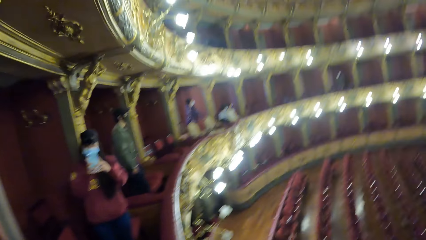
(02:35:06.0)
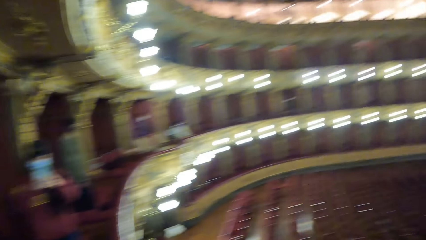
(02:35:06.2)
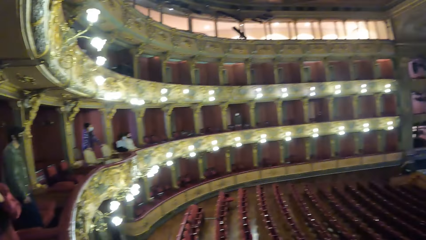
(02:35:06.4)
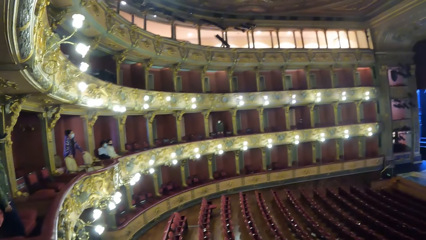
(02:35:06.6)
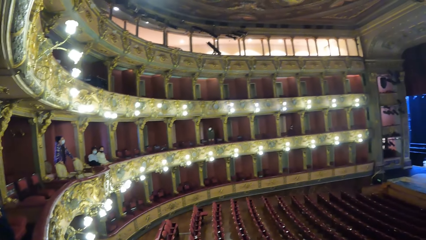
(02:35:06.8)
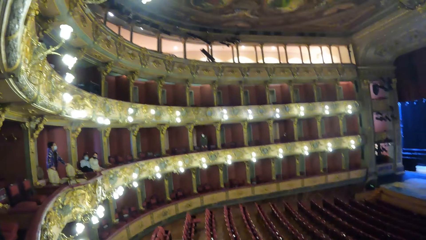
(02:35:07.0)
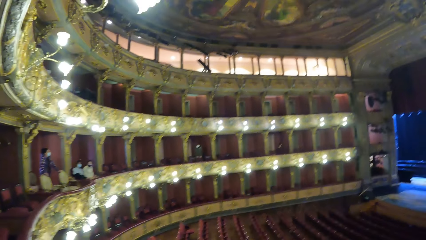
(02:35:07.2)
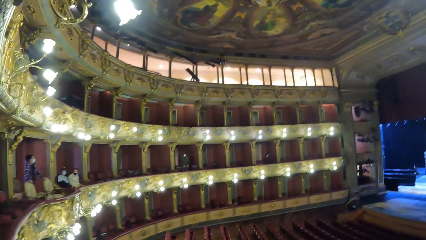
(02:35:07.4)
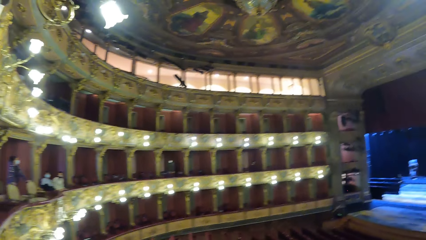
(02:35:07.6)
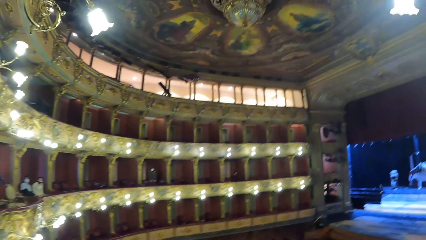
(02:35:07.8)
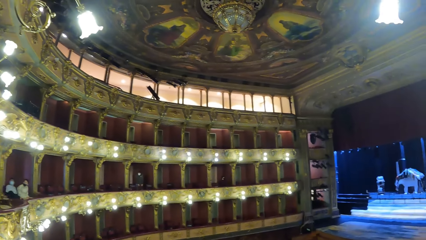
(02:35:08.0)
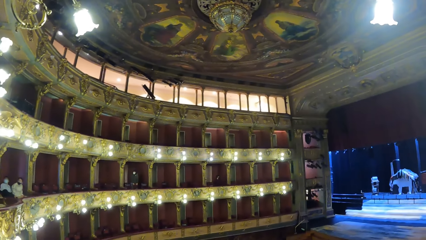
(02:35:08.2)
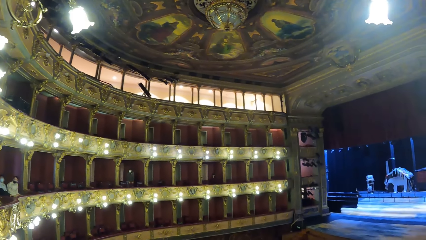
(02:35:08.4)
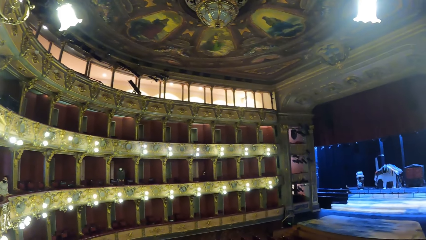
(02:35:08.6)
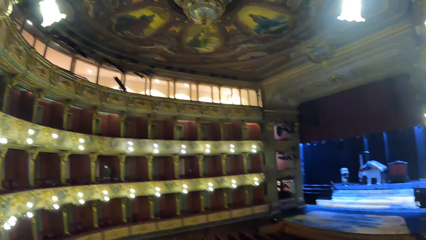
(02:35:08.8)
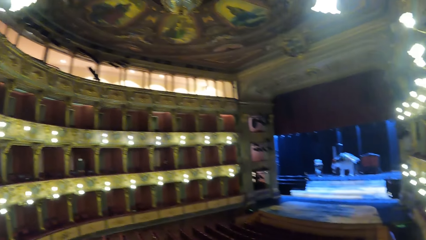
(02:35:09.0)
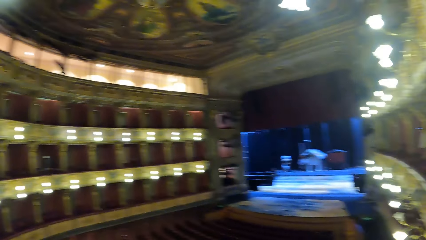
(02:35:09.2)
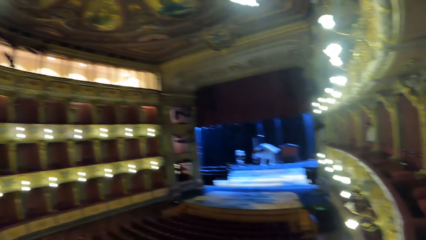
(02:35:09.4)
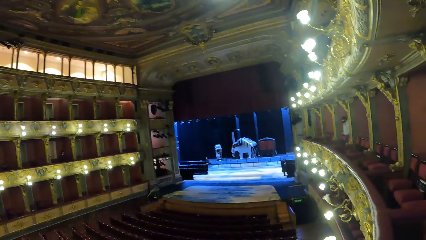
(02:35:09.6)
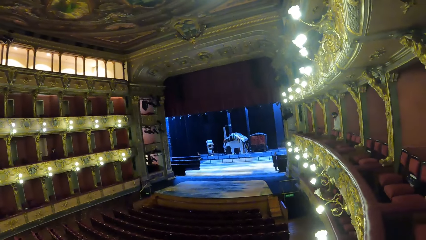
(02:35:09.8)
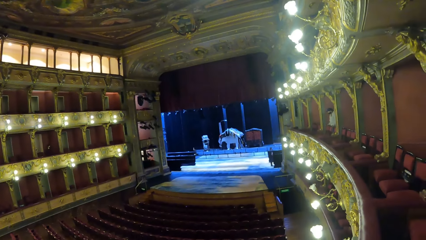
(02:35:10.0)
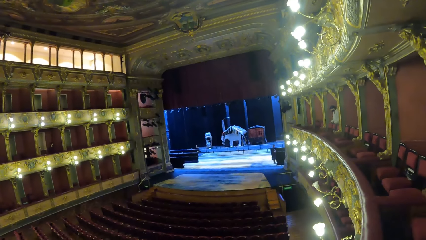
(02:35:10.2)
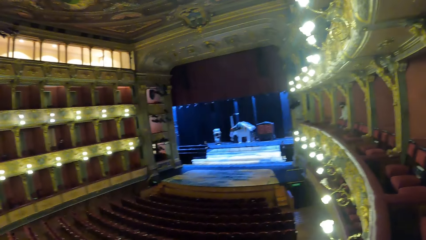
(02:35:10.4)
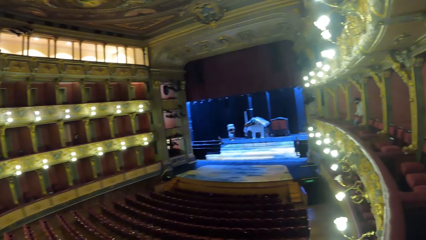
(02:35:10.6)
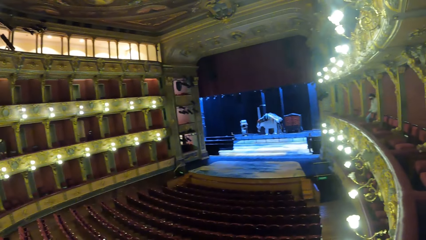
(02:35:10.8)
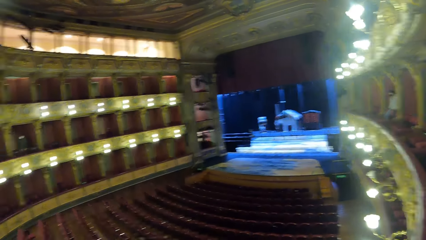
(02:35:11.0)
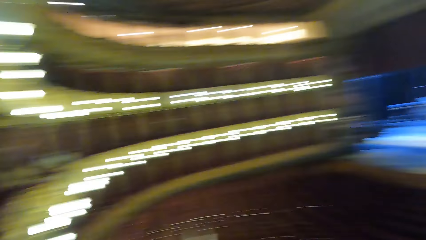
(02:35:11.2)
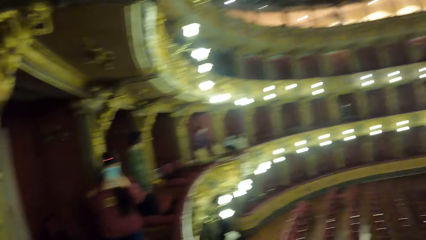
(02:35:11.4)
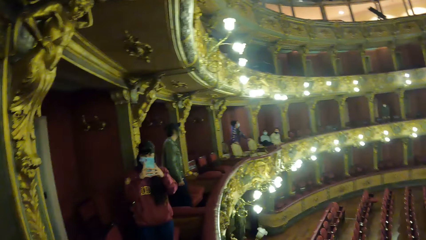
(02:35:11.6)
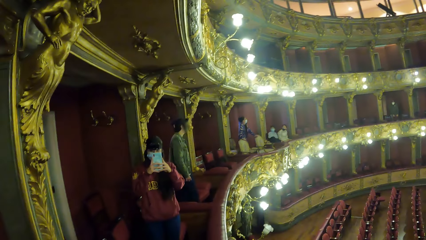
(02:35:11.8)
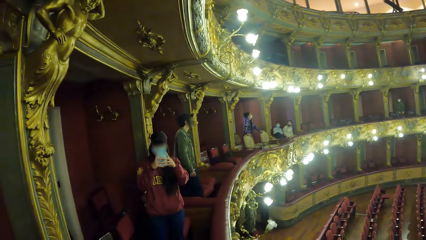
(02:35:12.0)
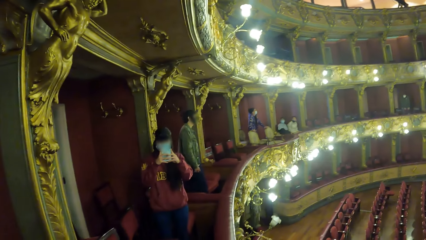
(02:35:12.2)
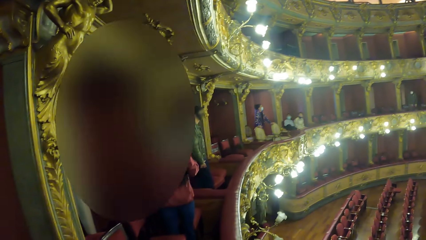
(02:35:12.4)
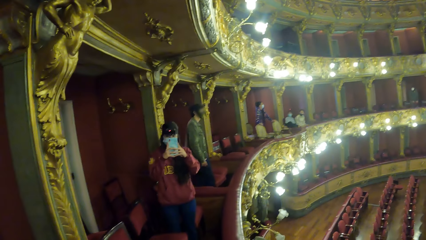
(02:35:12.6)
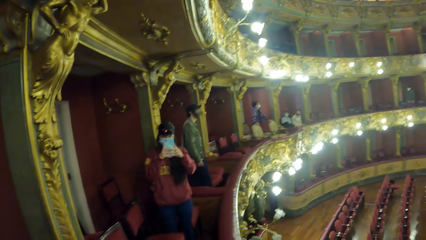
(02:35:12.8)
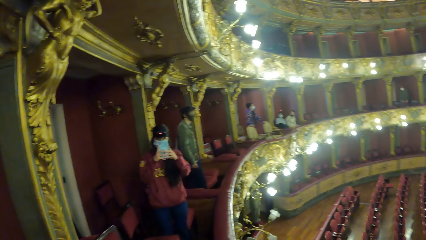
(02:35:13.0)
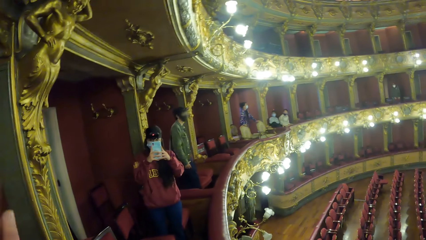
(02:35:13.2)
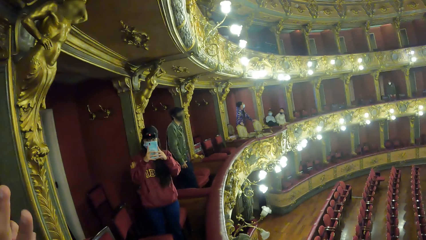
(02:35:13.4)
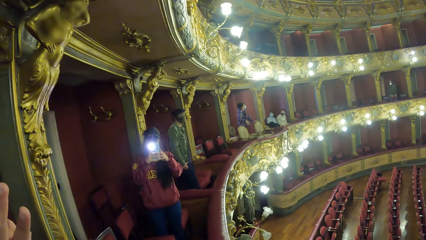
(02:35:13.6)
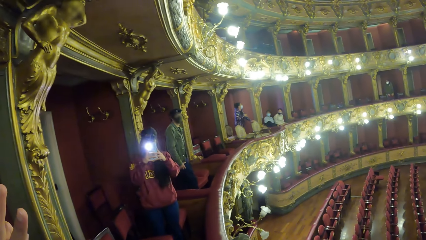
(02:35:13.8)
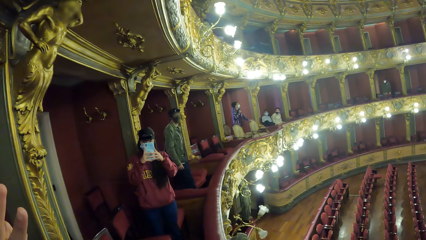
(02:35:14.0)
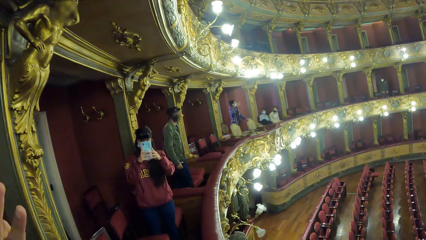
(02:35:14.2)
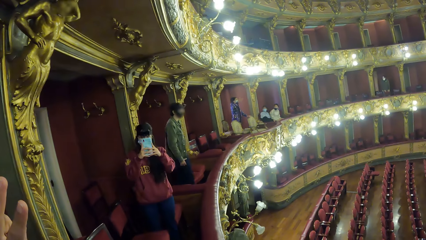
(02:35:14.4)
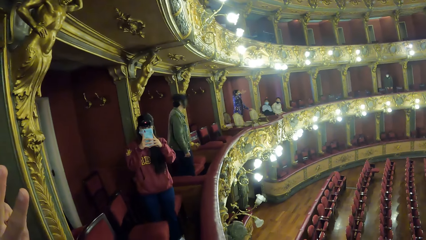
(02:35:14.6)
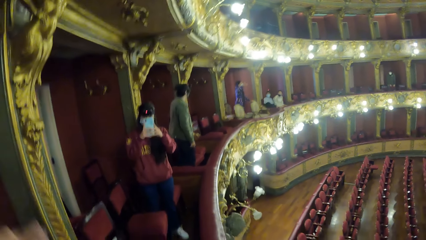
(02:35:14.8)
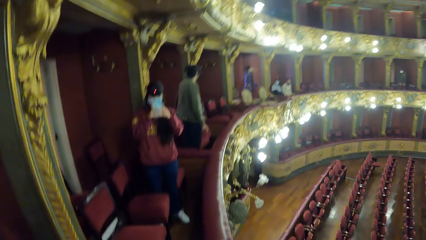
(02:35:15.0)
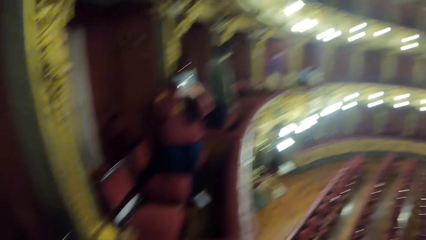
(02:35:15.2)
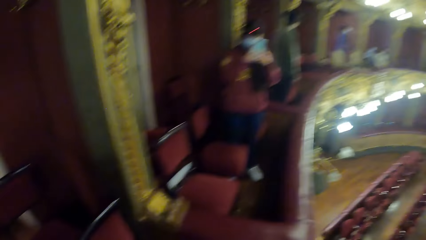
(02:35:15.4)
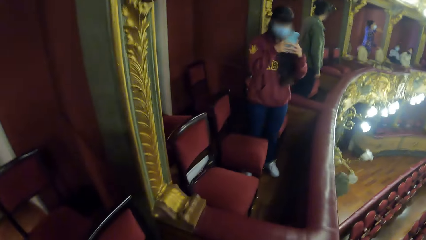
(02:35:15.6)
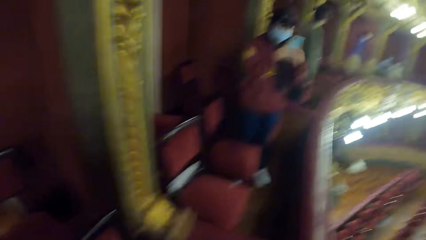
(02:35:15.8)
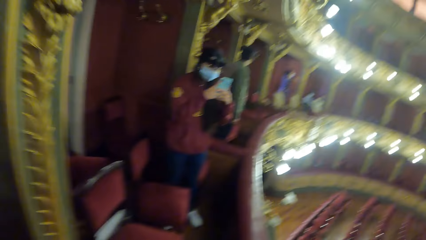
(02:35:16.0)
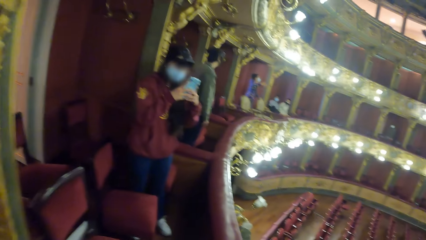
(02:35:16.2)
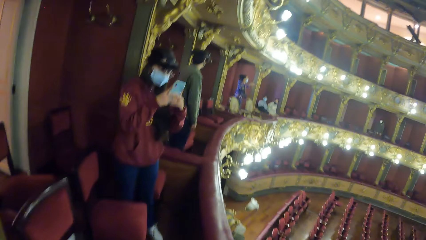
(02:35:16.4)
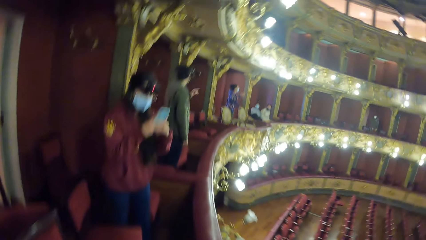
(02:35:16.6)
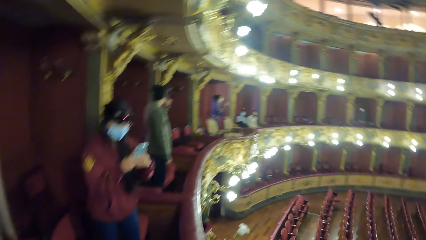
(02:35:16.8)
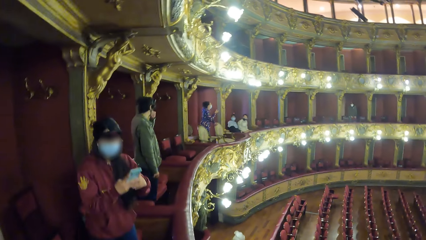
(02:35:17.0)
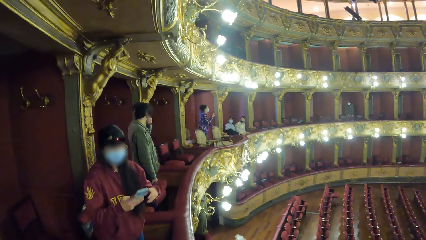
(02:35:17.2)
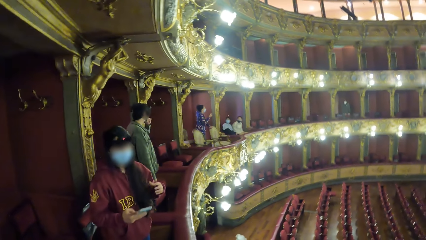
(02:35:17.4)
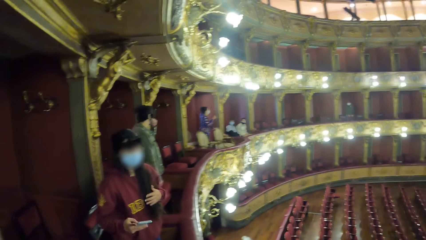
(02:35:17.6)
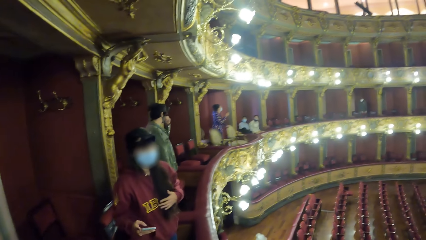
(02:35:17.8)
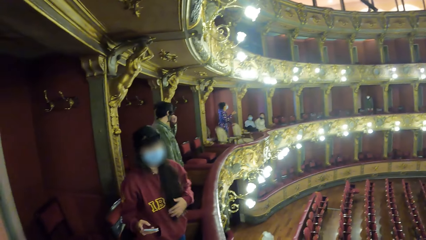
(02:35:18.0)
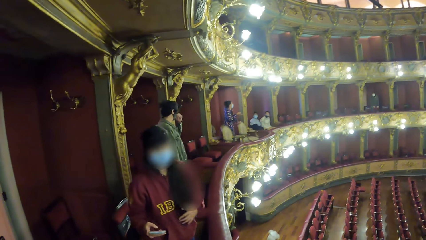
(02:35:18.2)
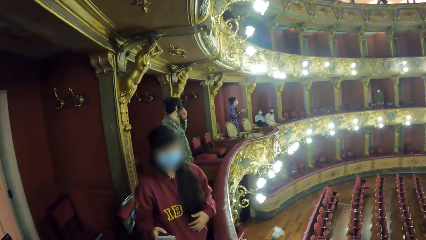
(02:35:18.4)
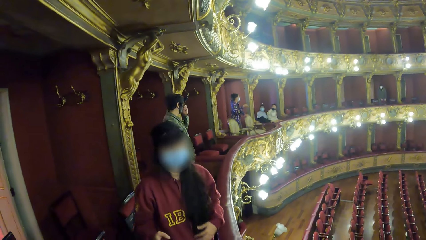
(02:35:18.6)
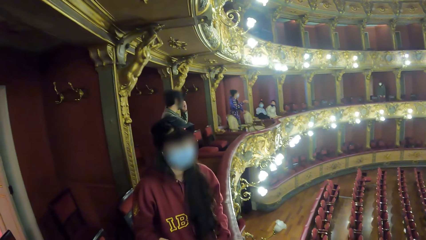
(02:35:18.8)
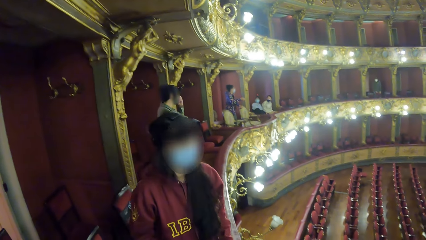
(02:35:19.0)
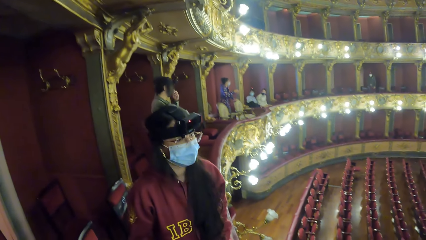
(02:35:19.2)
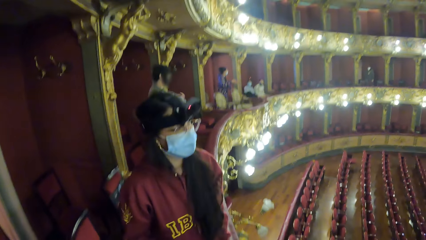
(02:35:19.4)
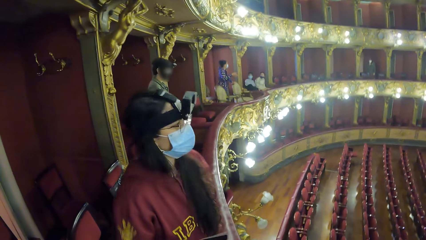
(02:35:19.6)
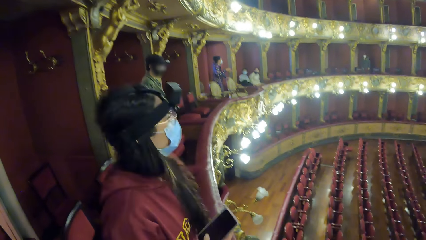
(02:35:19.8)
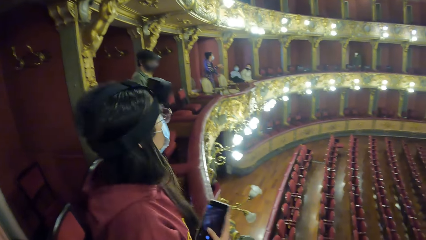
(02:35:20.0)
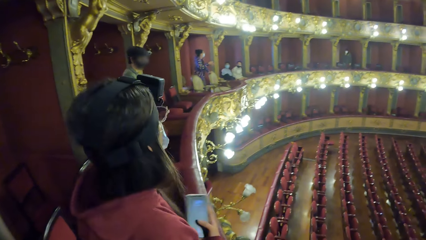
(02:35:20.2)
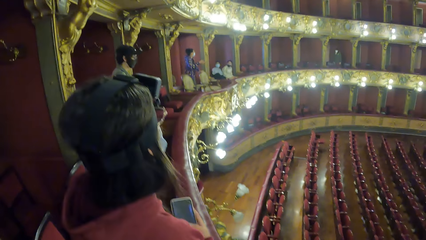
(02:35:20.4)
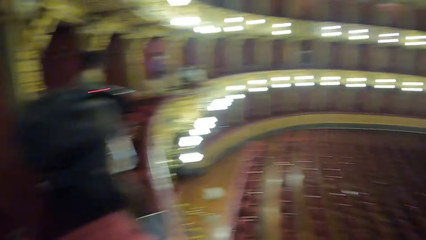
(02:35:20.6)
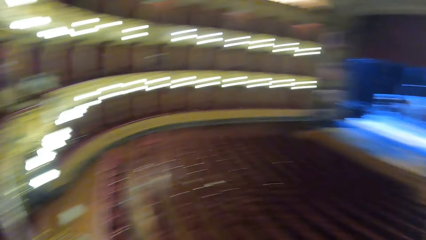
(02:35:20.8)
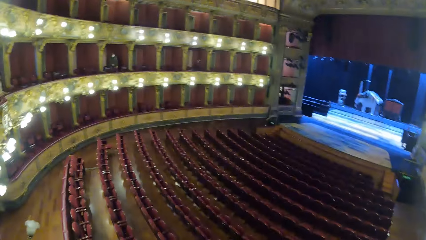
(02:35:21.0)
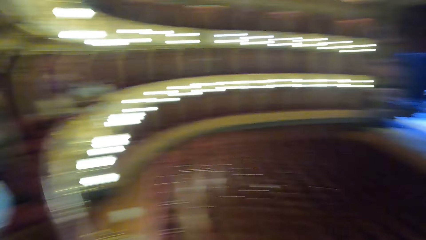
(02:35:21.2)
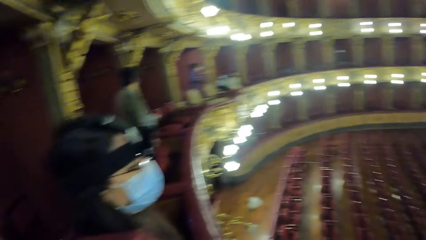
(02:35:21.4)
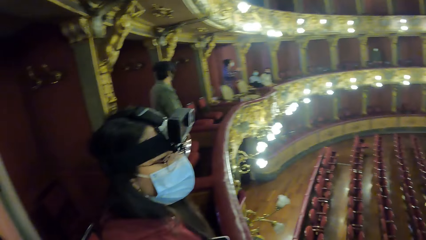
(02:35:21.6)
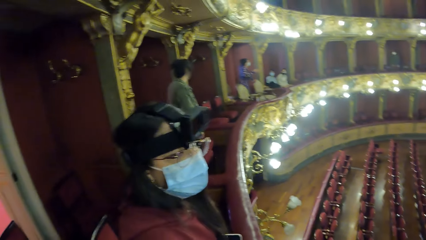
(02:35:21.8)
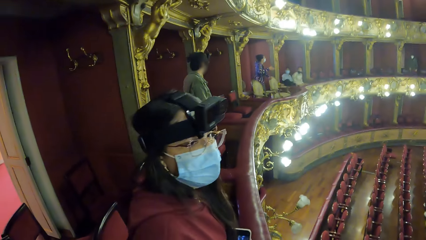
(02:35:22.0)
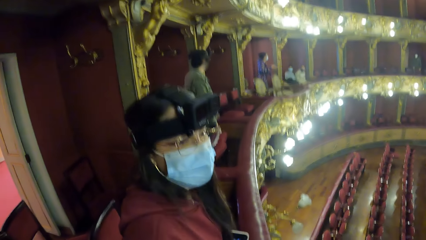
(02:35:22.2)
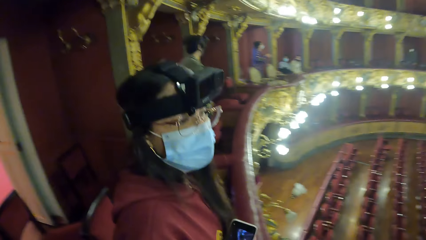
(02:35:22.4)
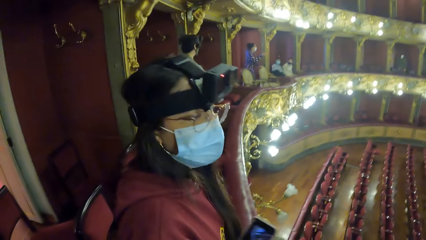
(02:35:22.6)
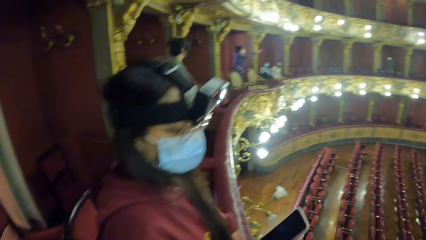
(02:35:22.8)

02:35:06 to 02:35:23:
The camera wearer looks around. A woman uses her phone. The camera wearer walks on the floor. The woman holds the phone with her right hand. The woman walks on the floor. The camera wearer looks around.
